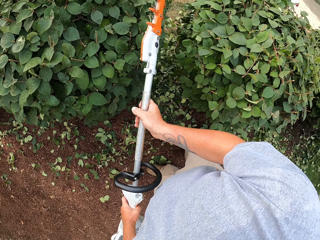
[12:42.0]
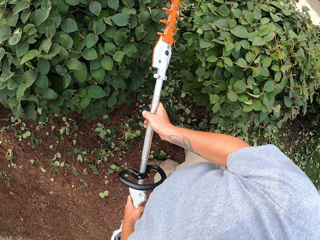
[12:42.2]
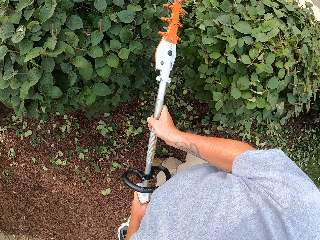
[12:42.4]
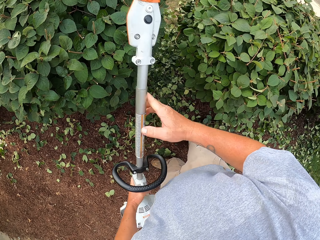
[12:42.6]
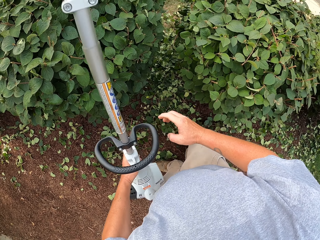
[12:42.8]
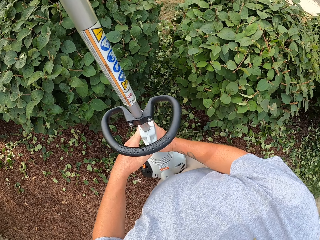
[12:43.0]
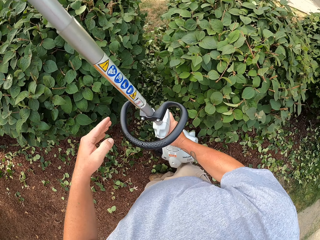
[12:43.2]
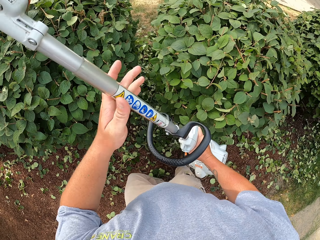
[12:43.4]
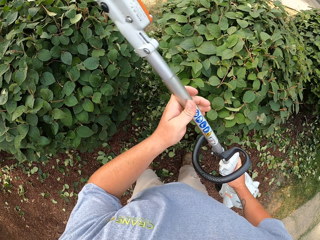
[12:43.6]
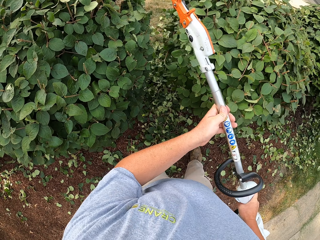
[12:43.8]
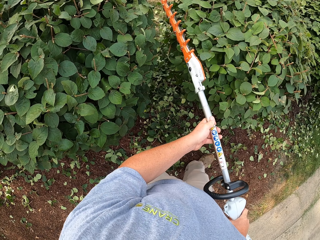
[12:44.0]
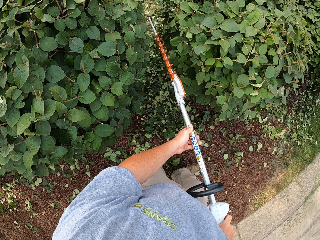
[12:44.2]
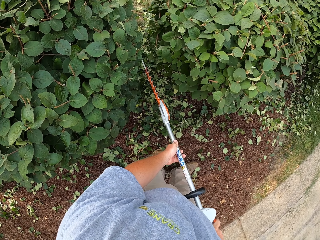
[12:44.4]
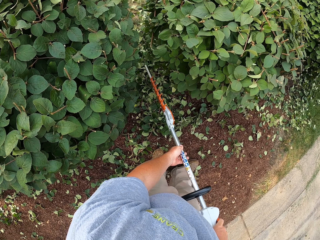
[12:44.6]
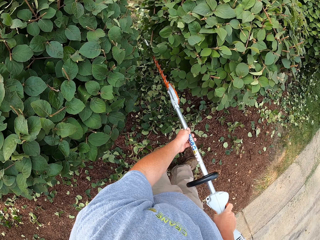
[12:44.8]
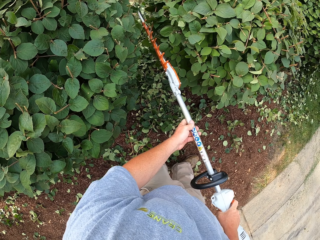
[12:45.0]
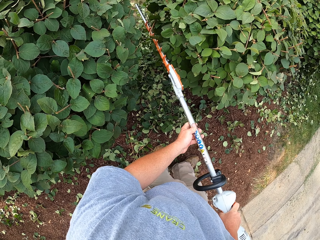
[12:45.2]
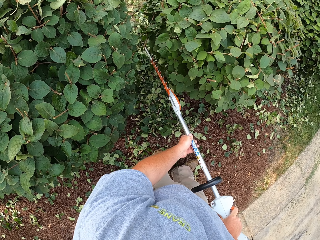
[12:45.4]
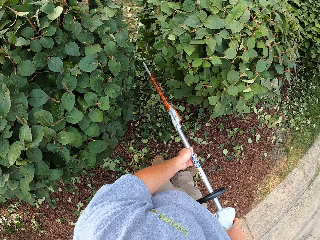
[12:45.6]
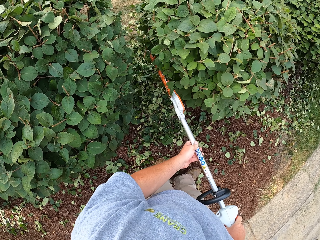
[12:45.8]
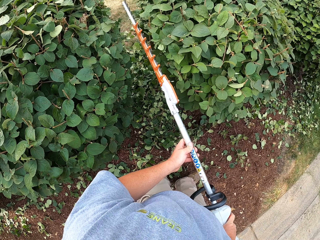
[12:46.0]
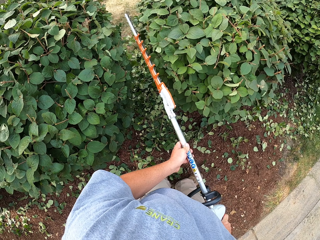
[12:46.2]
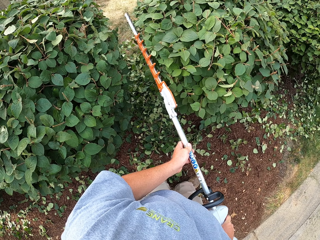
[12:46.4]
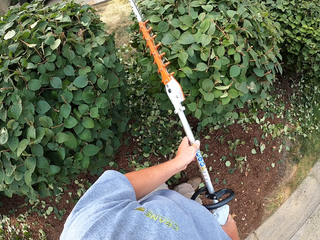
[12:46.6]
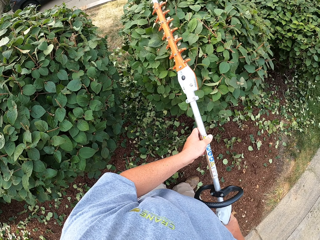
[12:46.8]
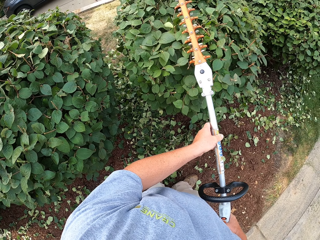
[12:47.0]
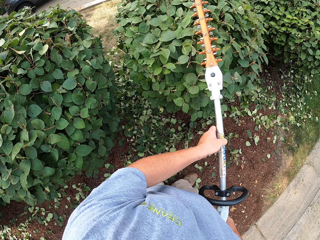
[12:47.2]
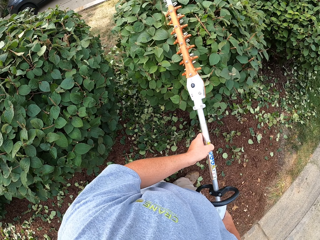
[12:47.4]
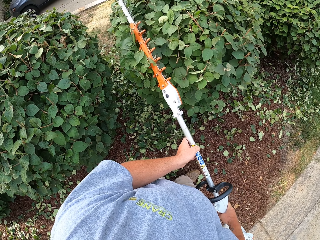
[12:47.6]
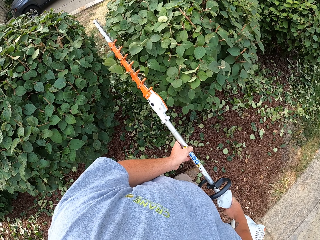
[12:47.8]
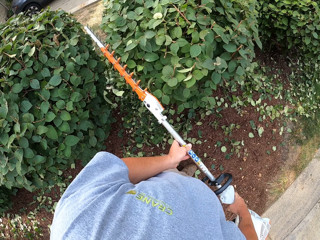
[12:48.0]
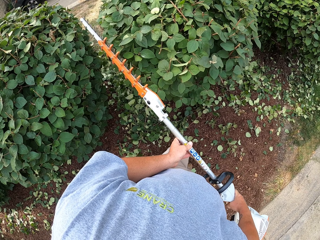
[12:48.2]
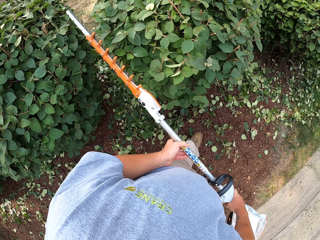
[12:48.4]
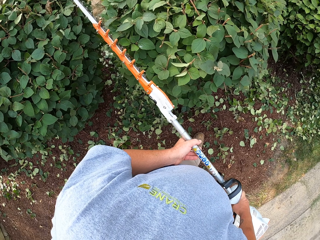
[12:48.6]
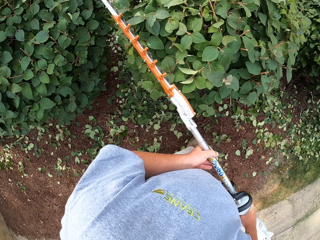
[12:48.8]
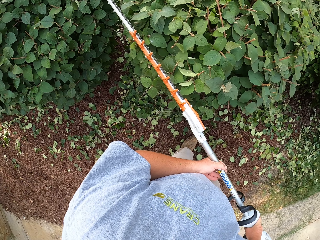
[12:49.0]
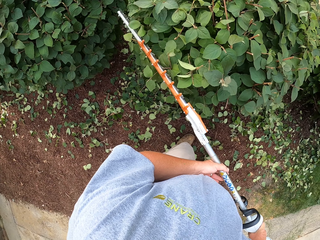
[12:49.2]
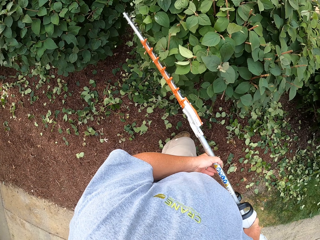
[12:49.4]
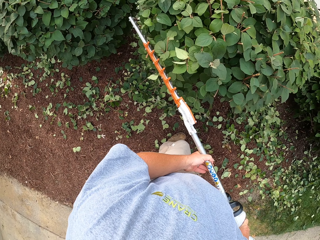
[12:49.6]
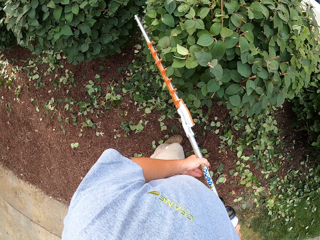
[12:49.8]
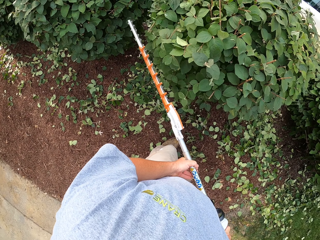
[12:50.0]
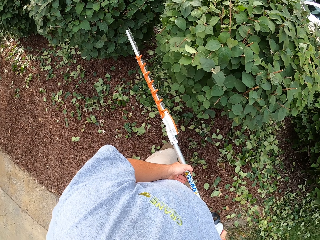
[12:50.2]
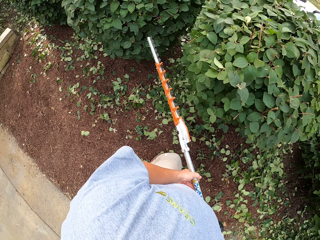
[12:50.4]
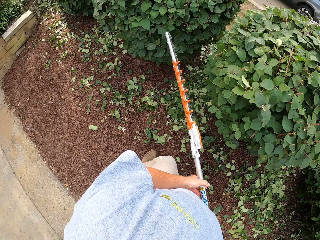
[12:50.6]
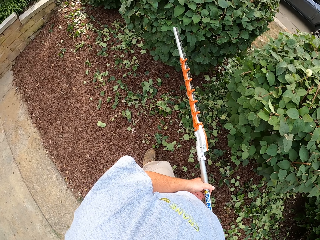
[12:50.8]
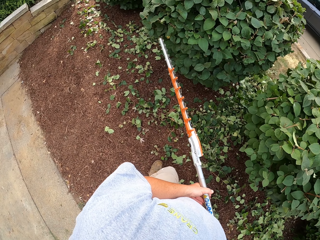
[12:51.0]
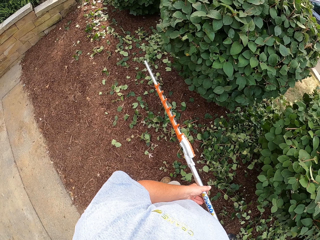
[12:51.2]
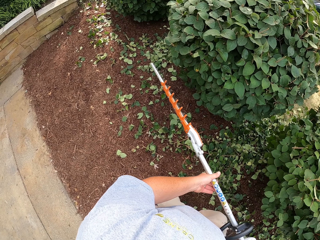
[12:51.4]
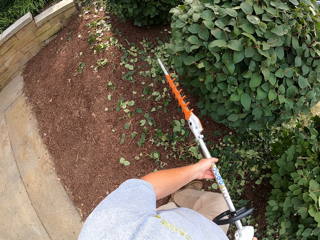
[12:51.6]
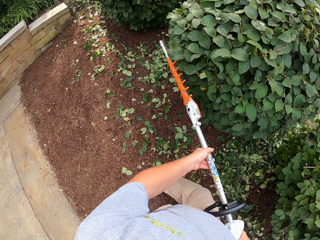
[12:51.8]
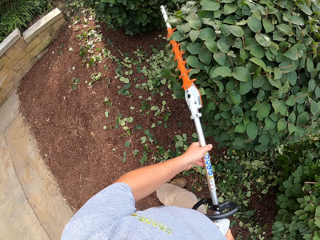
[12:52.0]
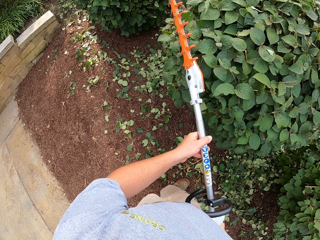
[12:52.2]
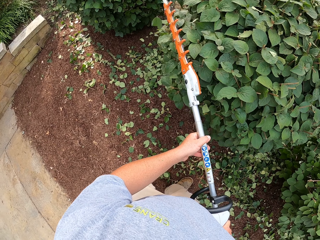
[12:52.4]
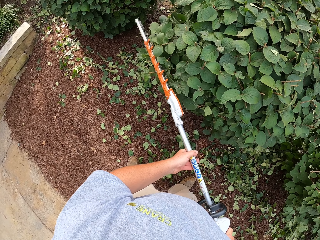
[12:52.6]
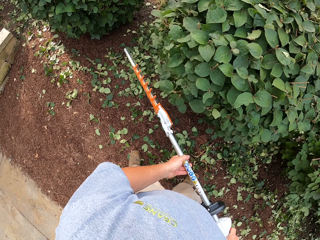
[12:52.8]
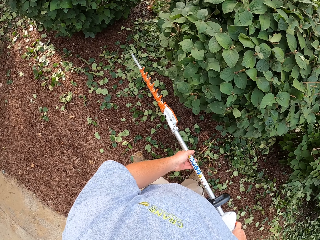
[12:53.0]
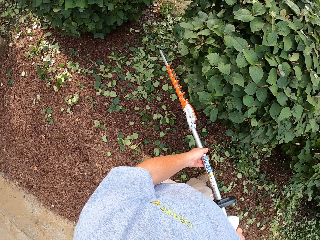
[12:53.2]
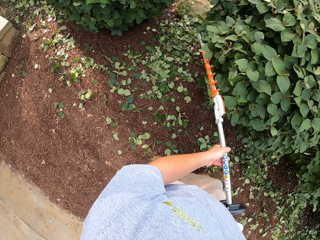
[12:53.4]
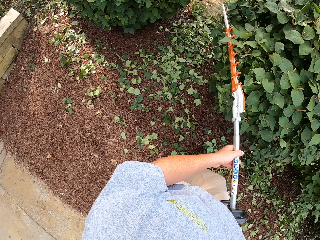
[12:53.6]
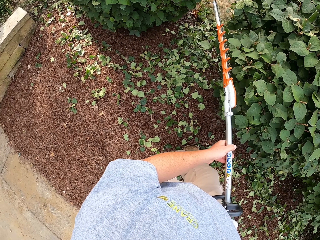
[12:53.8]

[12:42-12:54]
The camera wearer lifts the trimming machine. They exchange the hedge trimmer to the right hand, hold the hedge trimmer with both hands and cut the hedge with the hedge trimmer.

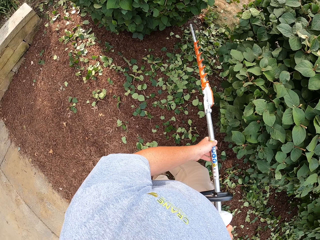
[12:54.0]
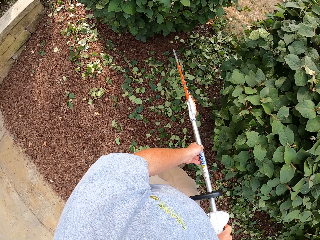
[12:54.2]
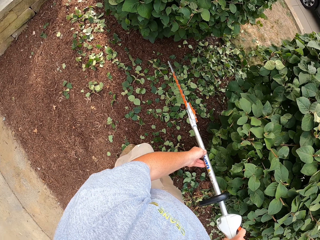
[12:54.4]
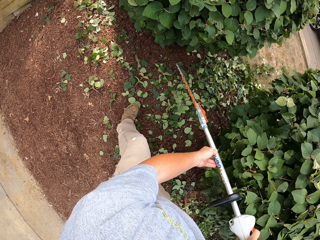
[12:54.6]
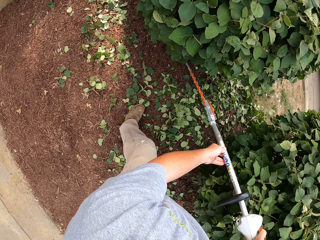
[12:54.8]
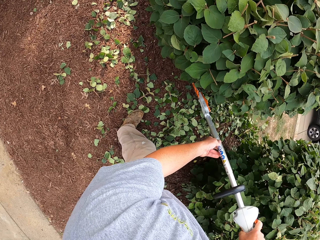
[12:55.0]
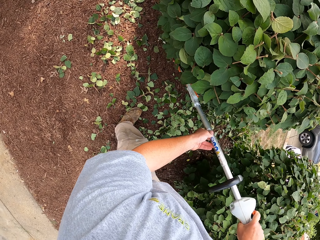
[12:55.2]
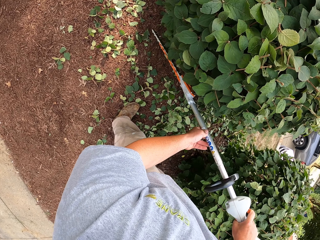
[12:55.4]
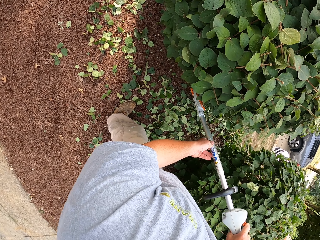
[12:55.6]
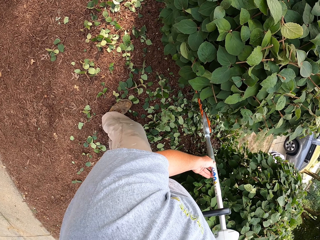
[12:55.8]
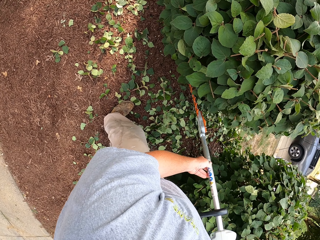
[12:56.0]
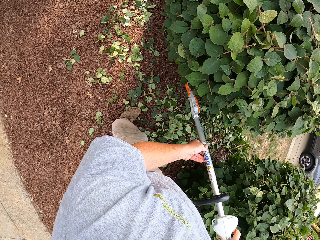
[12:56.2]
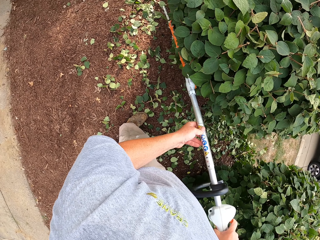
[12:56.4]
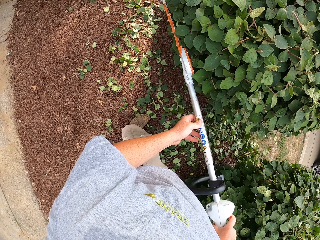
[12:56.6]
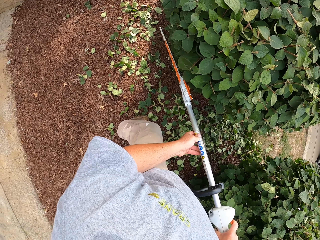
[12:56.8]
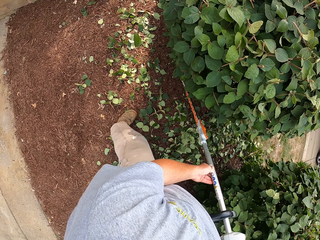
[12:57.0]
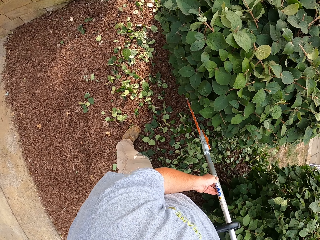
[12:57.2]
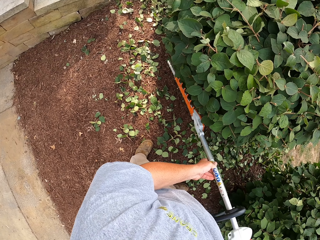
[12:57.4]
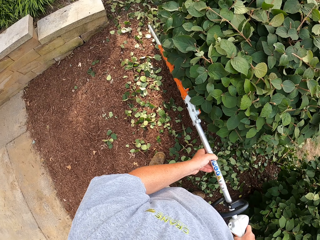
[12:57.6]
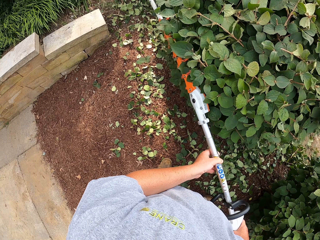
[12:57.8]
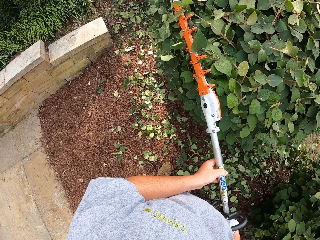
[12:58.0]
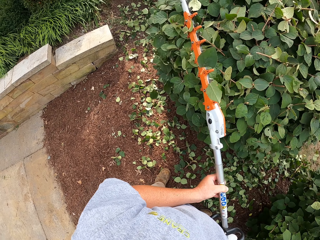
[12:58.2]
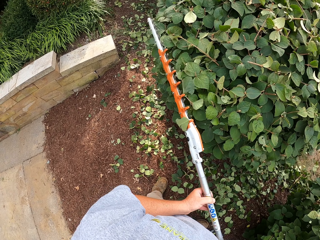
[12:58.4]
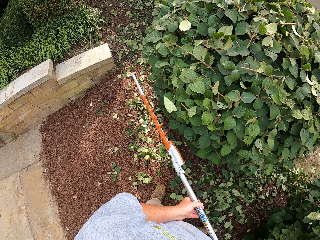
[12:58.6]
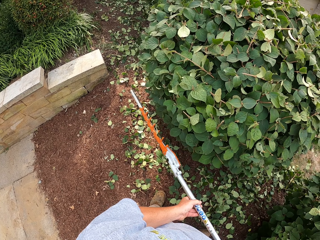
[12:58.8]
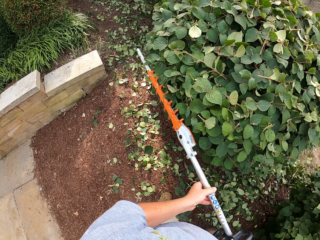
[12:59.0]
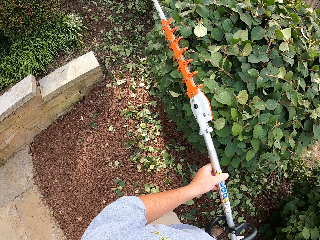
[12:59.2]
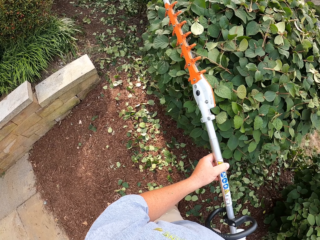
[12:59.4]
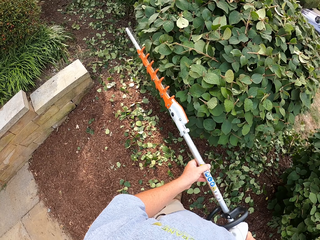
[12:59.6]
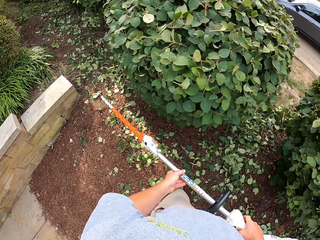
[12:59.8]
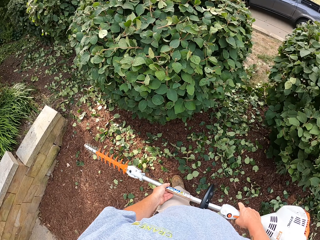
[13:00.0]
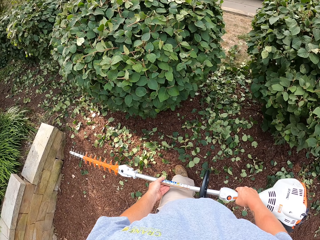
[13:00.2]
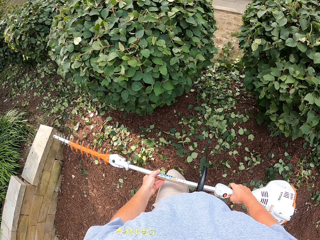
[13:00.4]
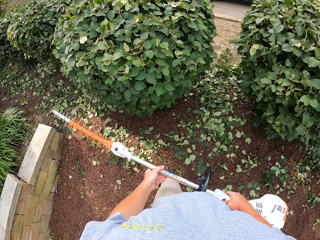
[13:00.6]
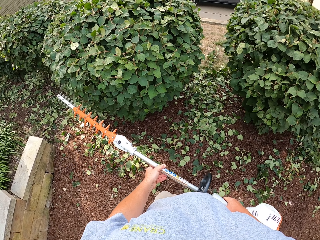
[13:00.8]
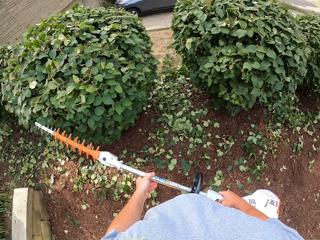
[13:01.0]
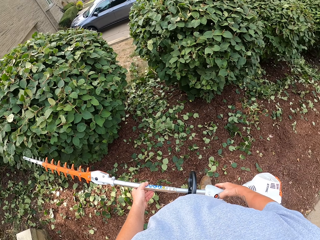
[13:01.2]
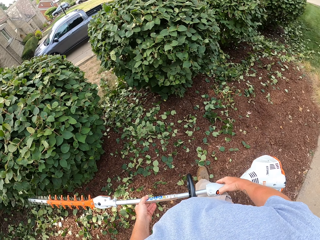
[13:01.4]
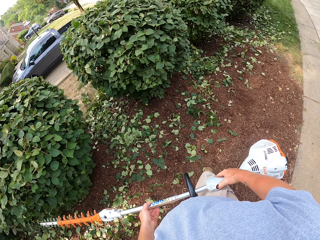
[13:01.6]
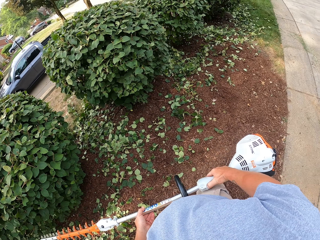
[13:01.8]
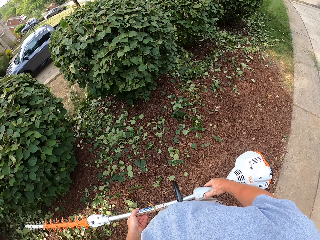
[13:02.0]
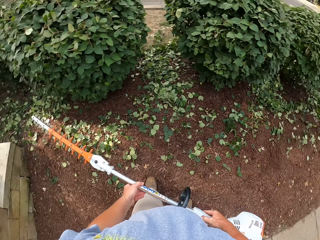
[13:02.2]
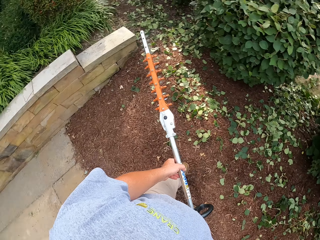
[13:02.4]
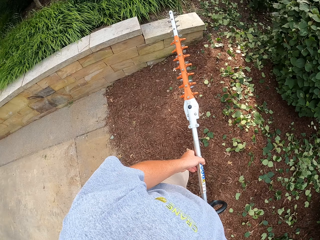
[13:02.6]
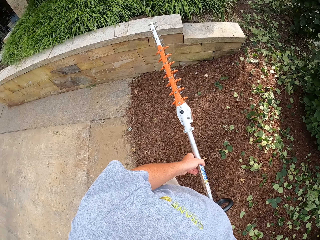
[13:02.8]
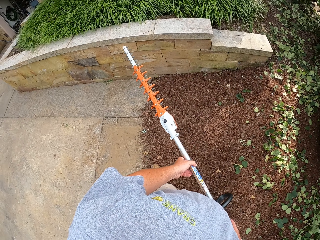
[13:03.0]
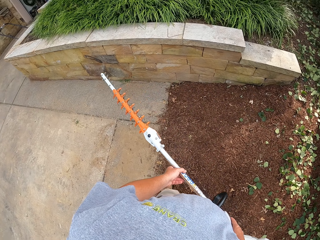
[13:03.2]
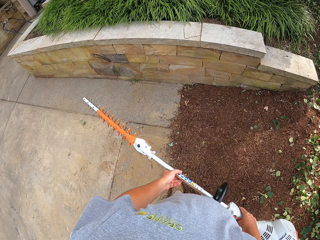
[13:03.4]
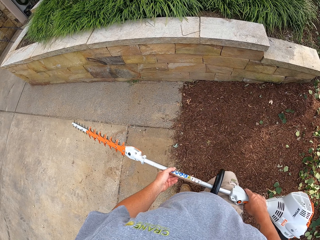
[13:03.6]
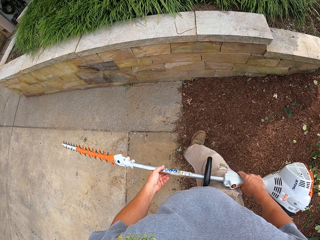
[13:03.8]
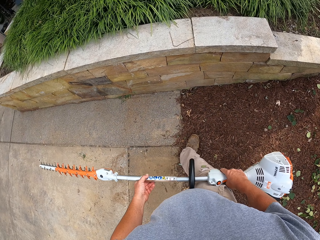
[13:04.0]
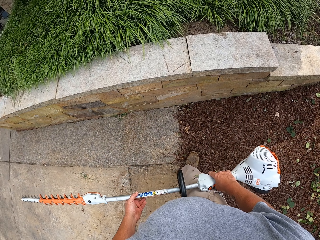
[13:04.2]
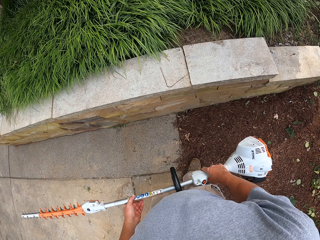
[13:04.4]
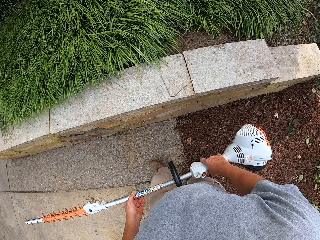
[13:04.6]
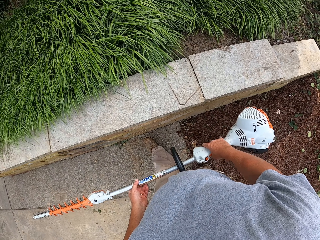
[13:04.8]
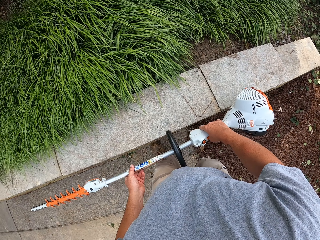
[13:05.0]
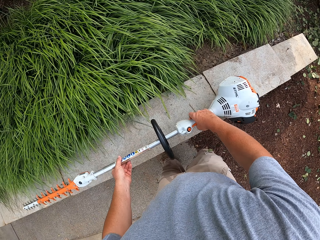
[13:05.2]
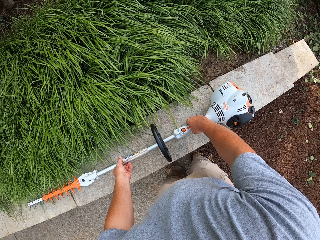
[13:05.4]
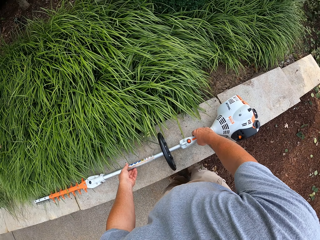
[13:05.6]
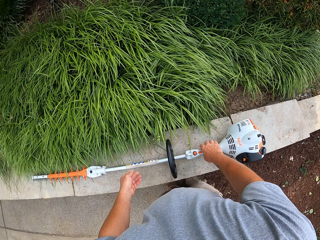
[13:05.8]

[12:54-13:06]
The camera wearer lifts the trimming machine. They turn around the hedge and walk towards the wall.
